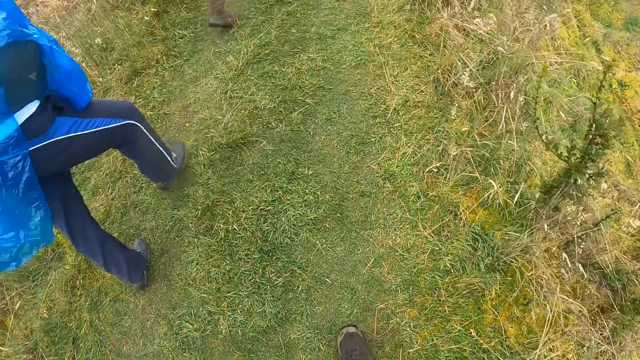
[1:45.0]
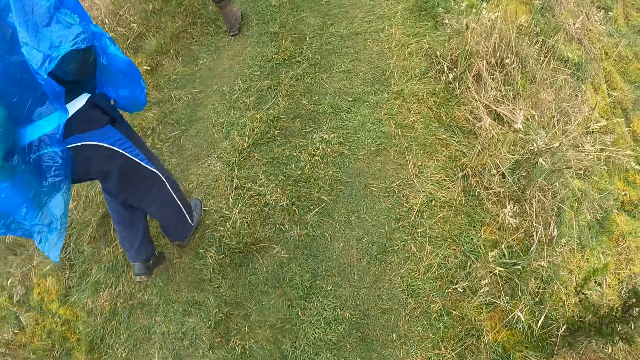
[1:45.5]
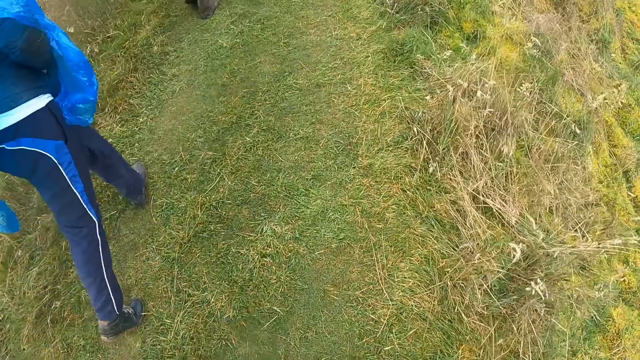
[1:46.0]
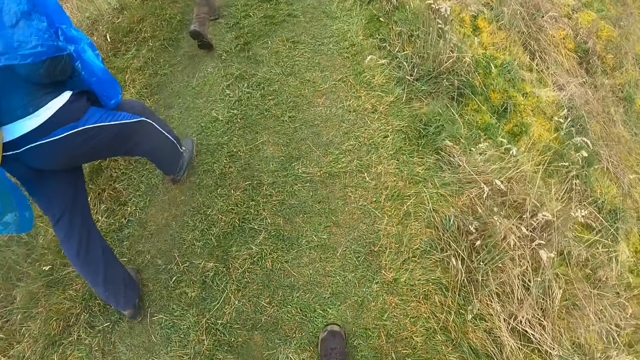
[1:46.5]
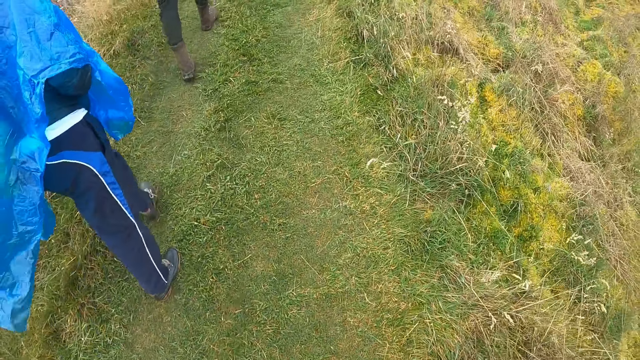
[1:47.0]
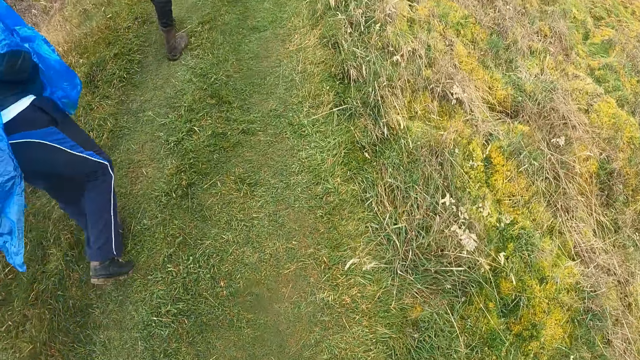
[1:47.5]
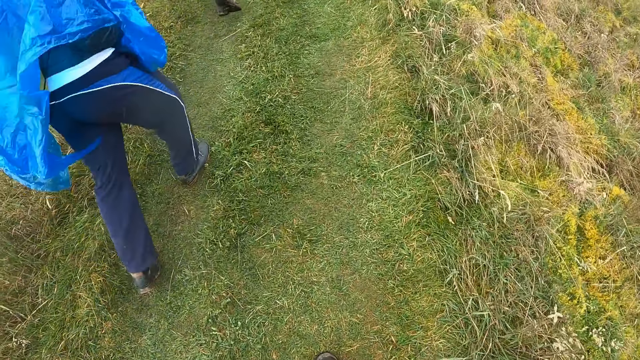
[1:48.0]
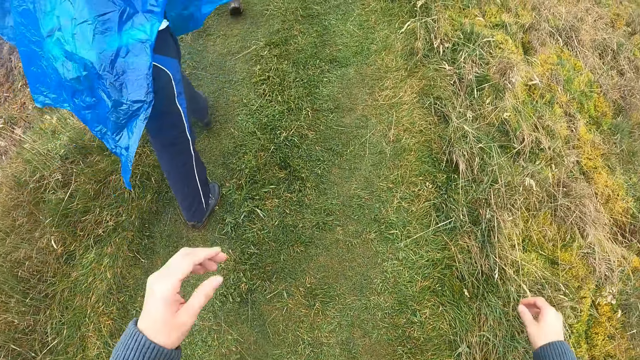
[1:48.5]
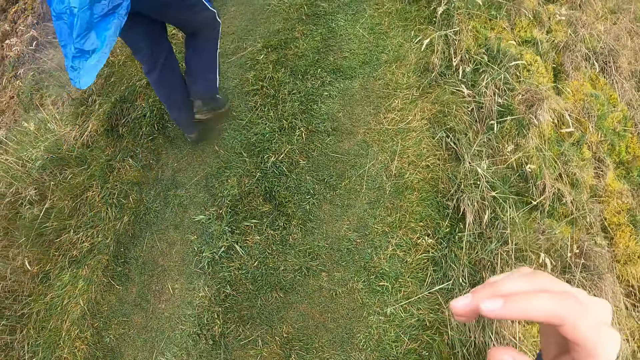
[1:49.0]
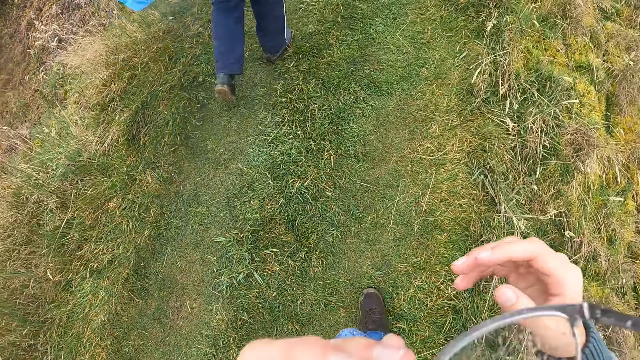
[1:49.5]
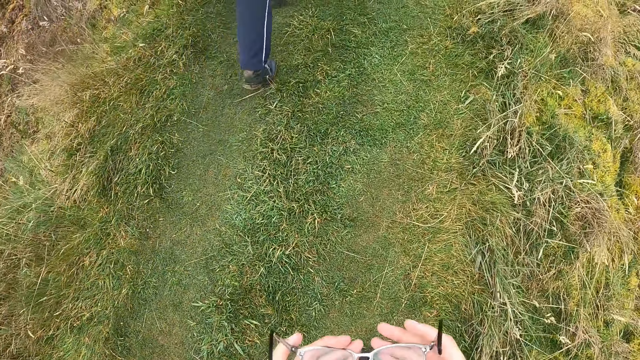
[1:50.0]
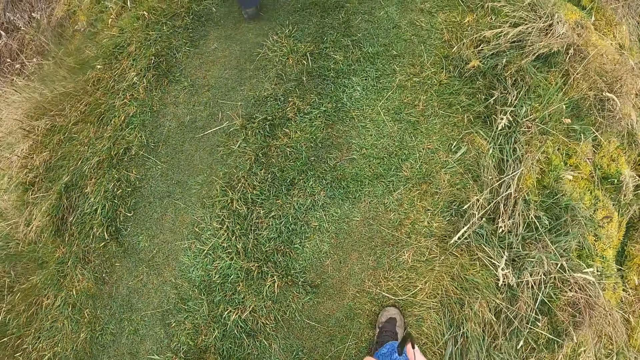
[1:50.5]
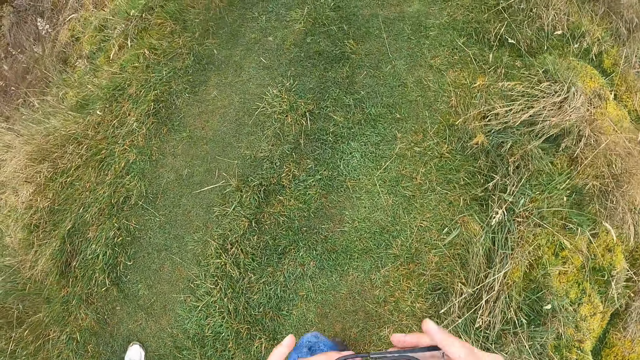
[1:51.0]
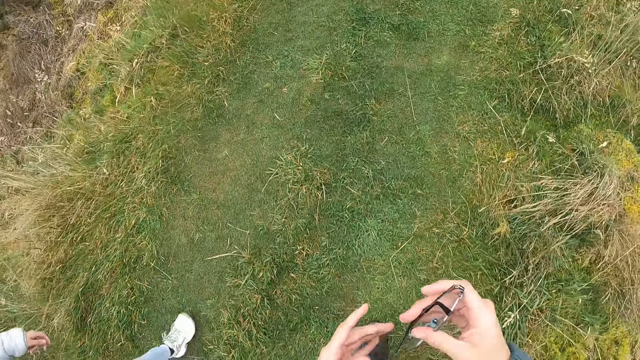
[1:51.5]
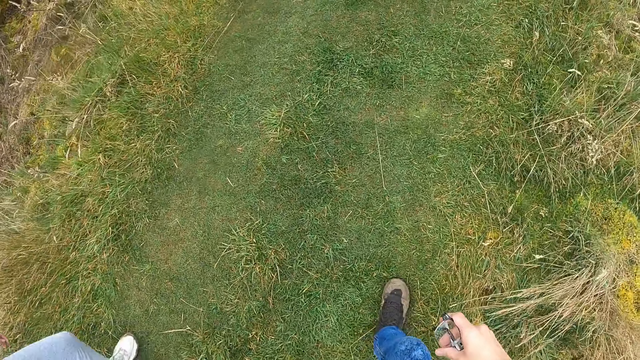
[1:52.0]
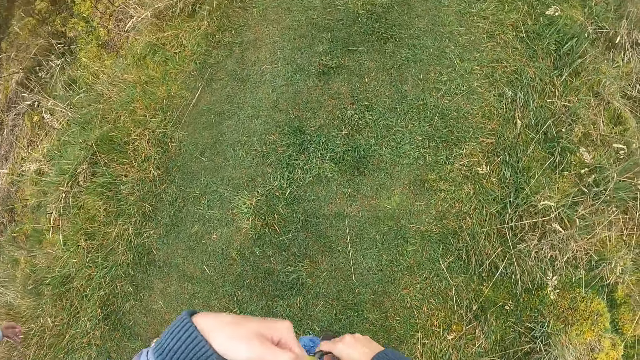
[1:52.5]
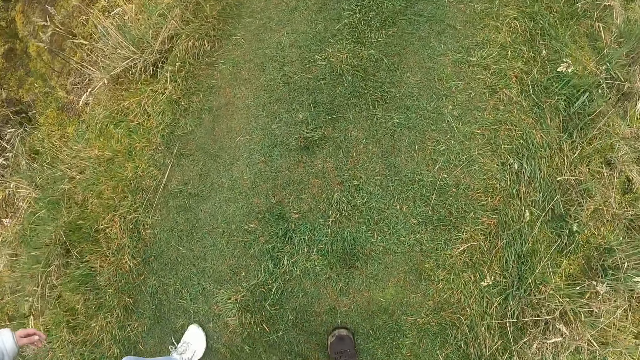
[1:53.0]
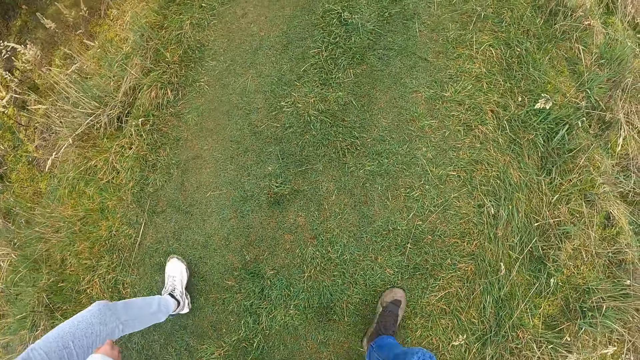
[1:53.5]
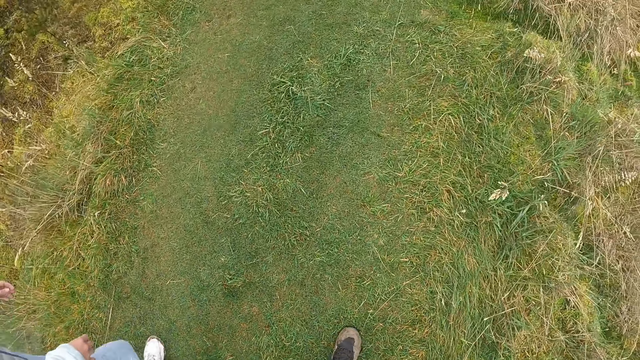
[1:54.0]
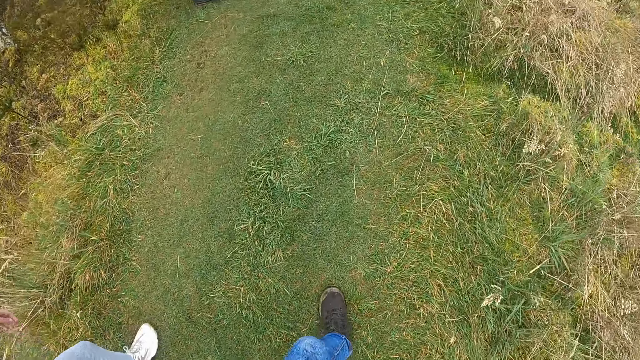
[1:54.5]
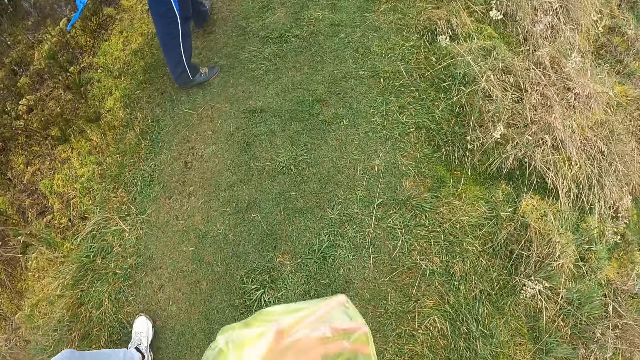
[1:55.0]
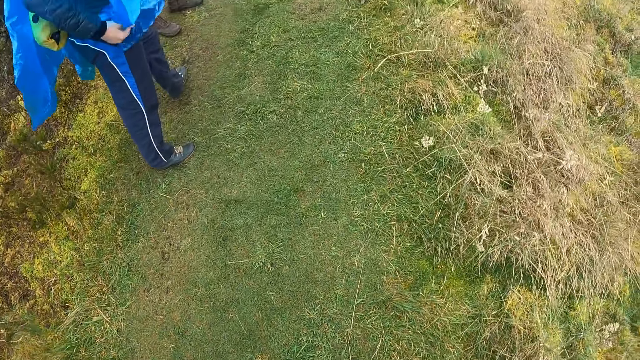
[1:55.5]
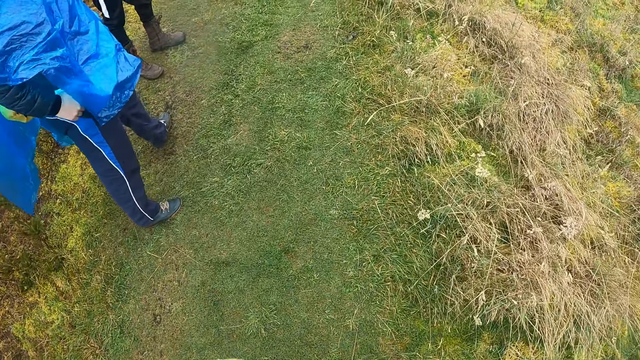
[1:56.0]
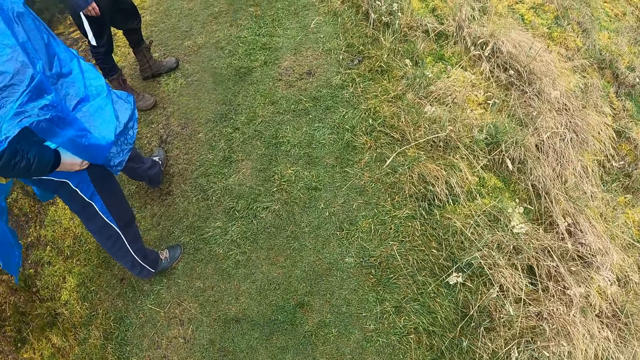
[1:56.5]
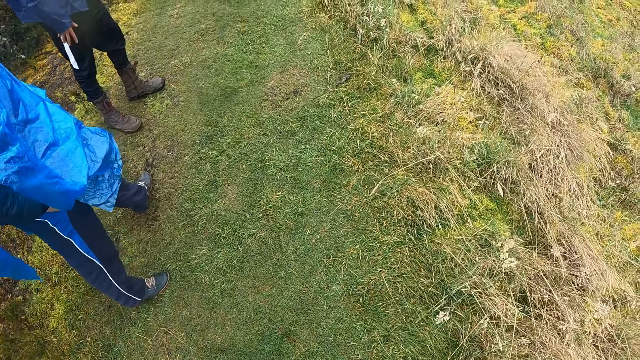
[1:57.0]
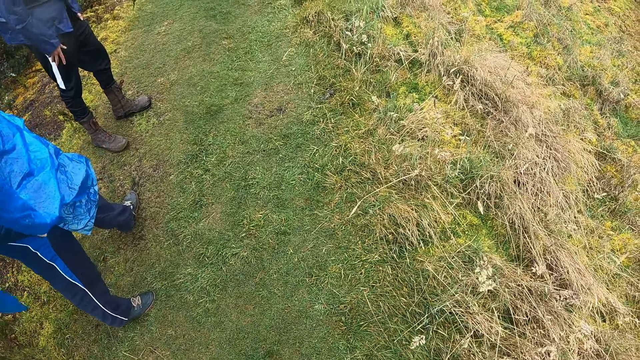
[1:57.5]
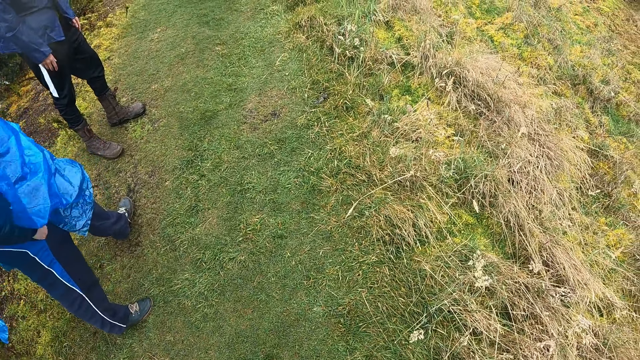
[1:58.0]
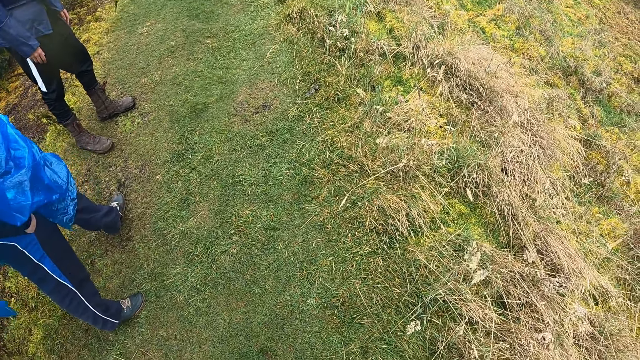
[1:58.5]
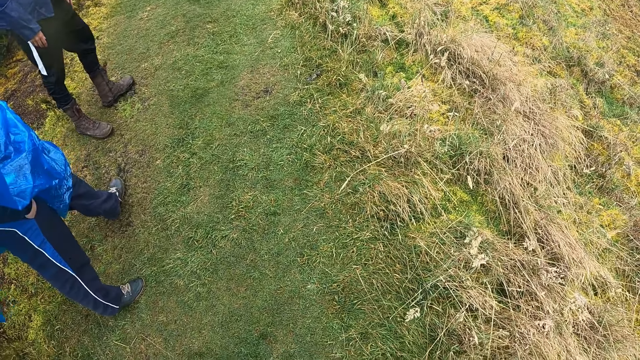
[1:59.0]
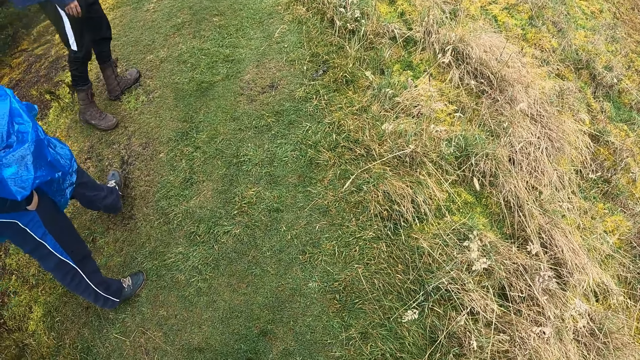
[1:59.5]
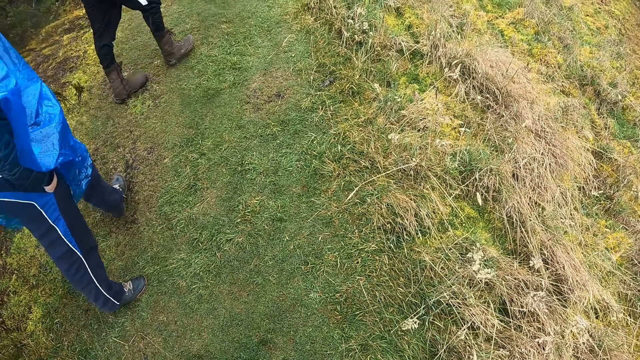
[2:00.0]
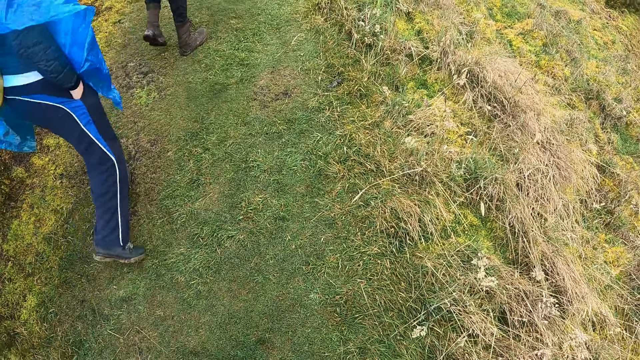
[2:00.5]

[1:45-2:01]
The camera wearer removes a pair of glasses from his face with his left hand. He lifts his hands. He holds the pair of glasses with his hands and folds the pair of glasses in his hands. He lifts his raincoat with his left hand. He puts the pair of glasses in his right hand in his jacket. He walks in the area. A man puts his right hand on the pocket of his trousers.

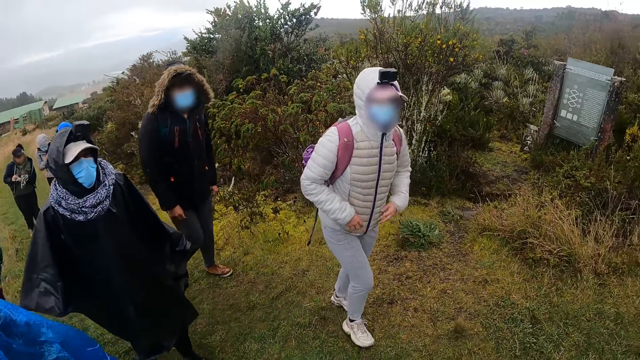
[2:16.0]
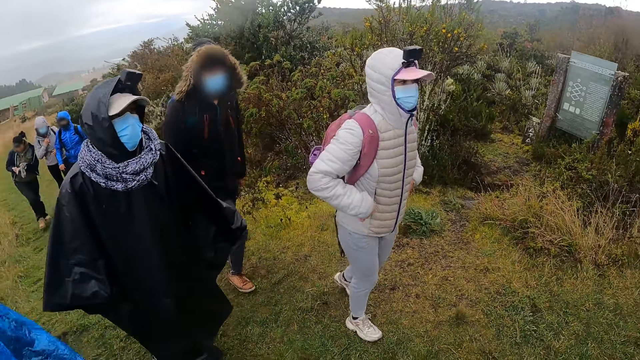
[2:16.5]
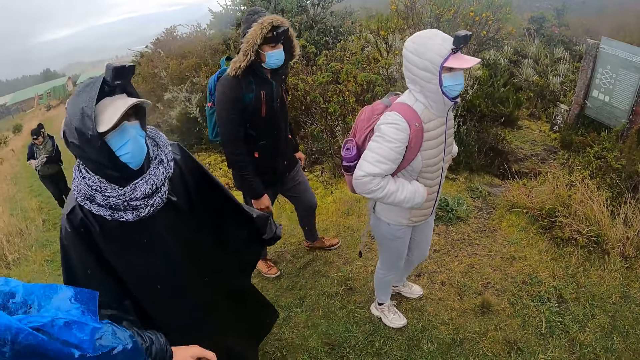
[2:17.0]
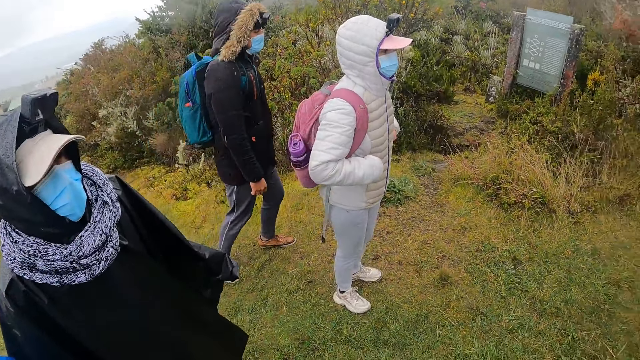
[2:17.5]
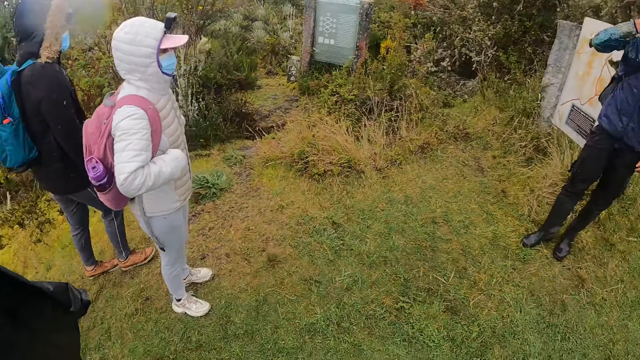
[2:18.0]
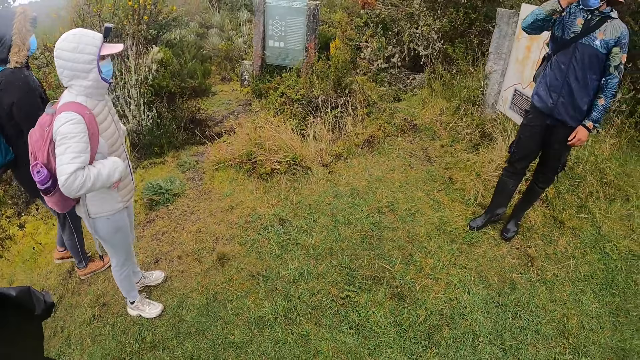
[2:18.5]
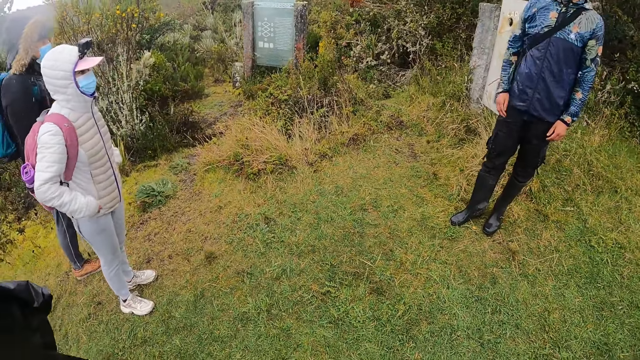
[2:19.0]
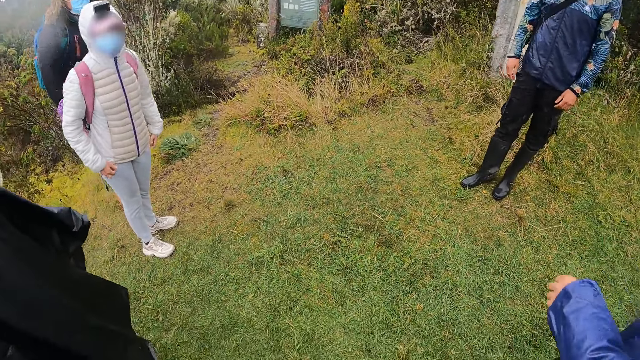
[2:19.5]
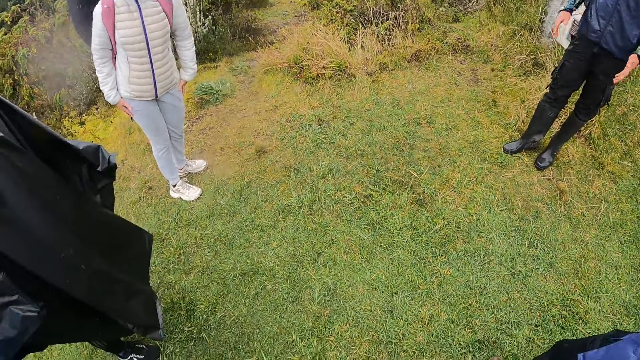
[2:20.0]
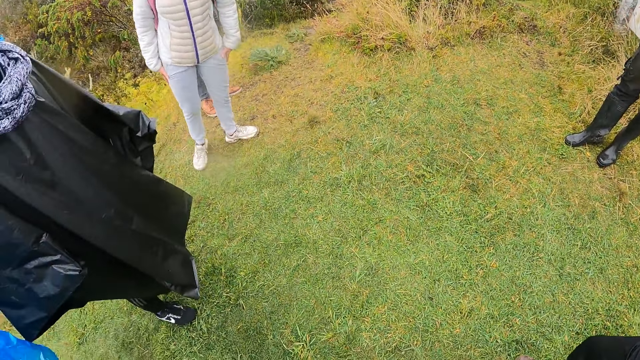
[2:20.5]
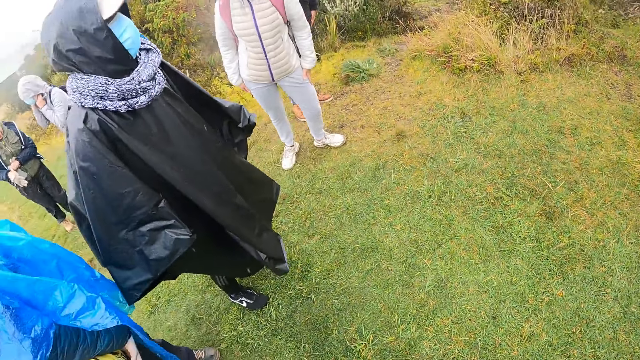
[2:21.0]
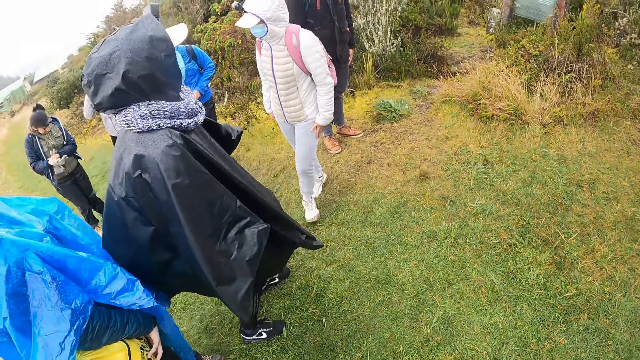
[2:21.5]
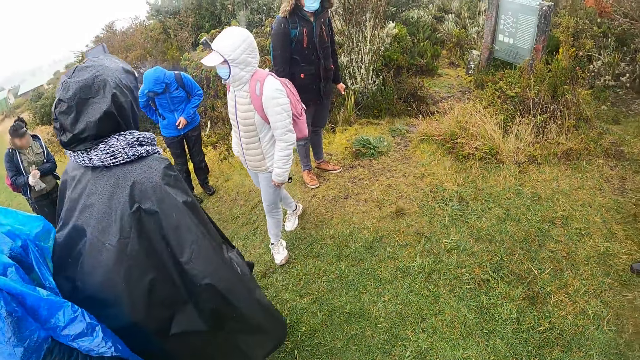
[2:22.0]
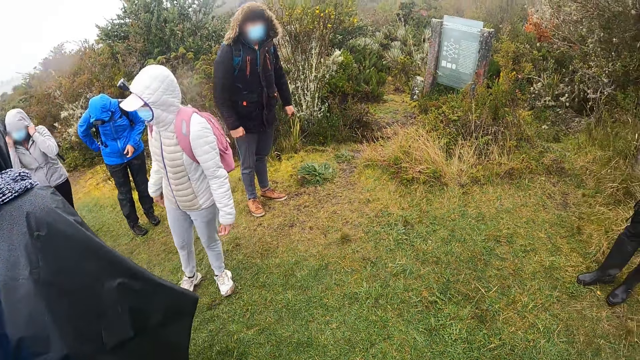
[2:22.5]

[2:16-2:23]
A man adjusts his face mask with his right hand. A woman wears a glove on her right hand with her left hand.
